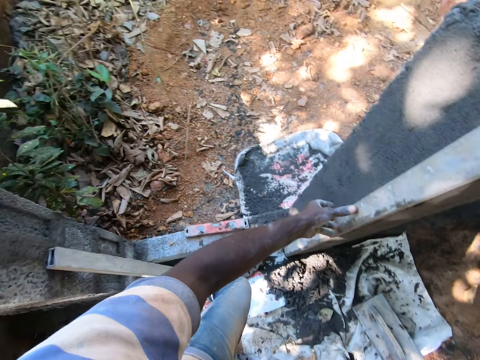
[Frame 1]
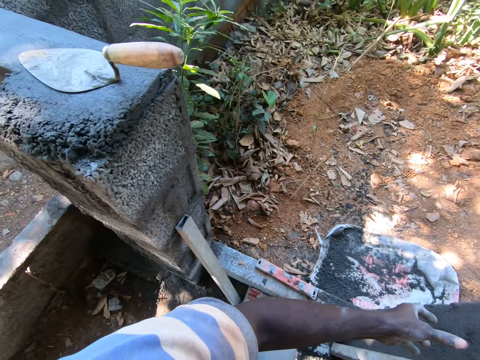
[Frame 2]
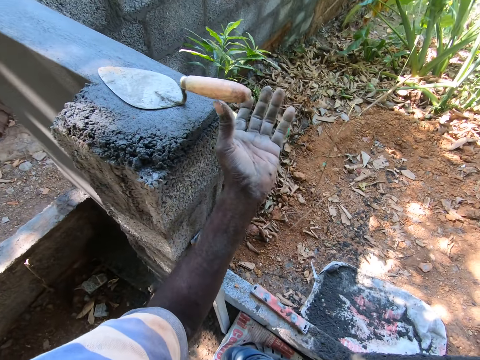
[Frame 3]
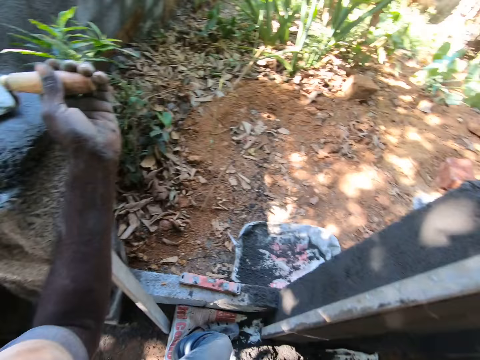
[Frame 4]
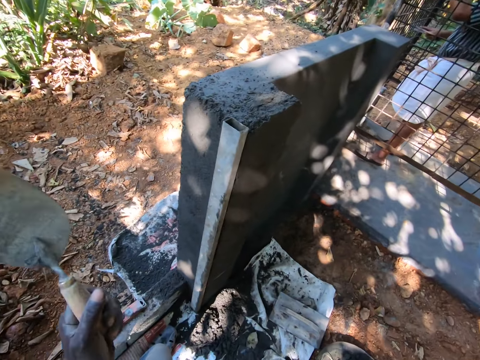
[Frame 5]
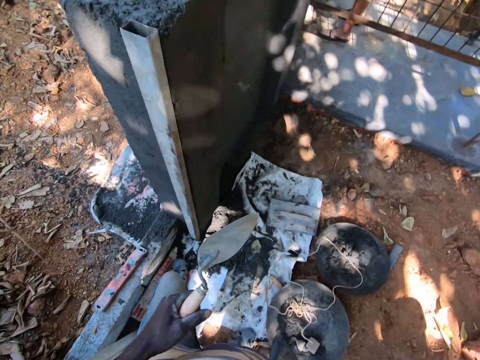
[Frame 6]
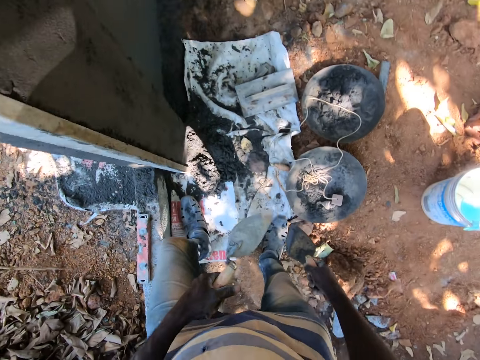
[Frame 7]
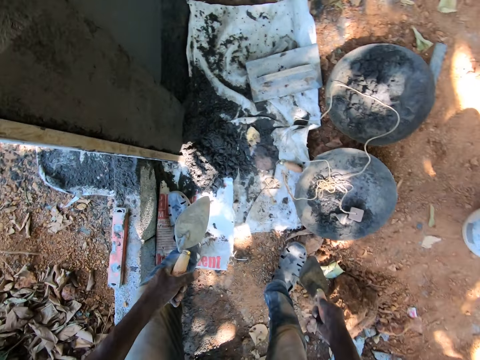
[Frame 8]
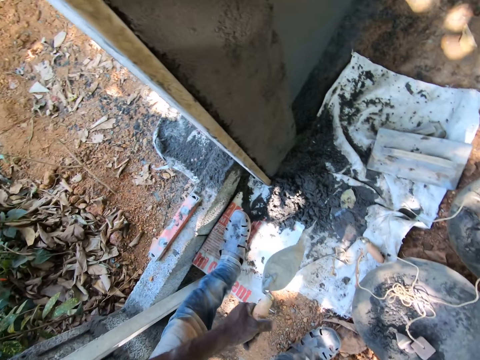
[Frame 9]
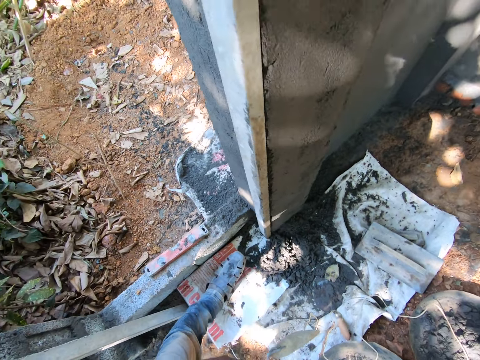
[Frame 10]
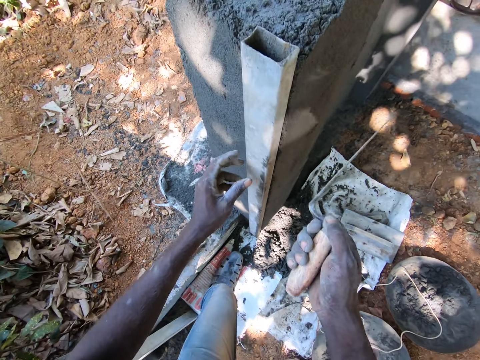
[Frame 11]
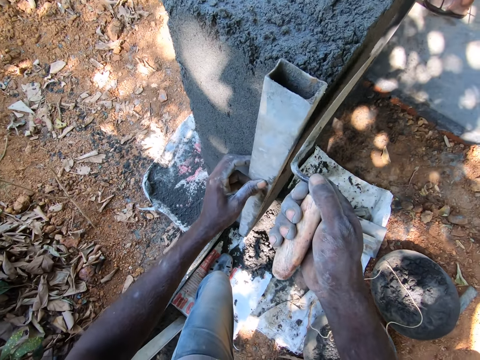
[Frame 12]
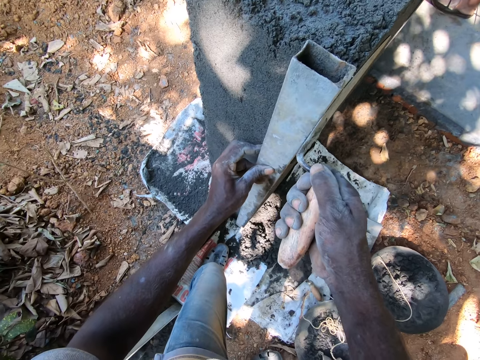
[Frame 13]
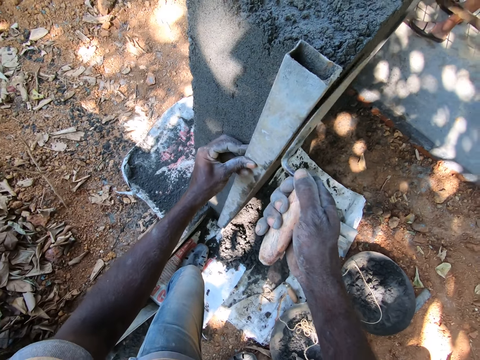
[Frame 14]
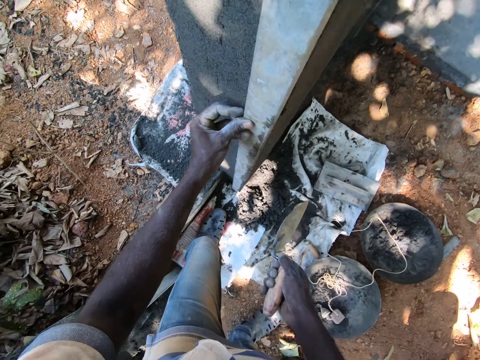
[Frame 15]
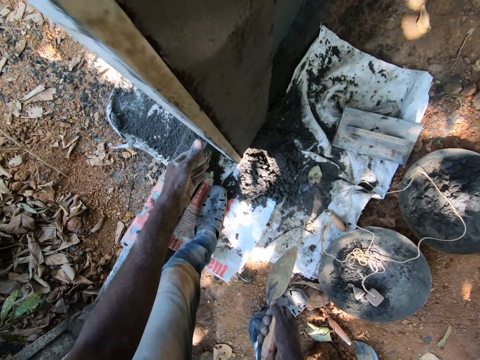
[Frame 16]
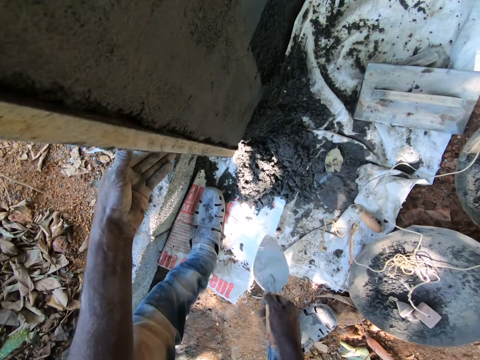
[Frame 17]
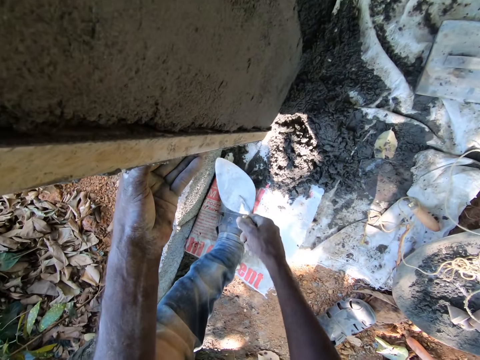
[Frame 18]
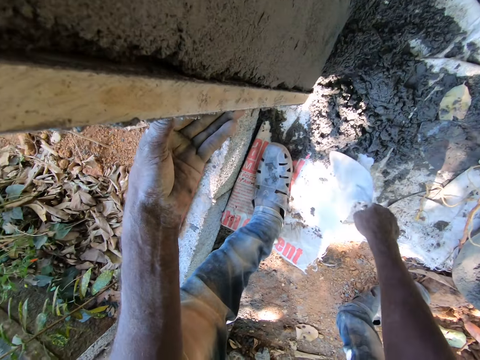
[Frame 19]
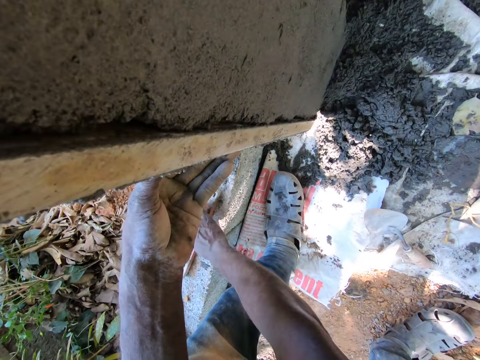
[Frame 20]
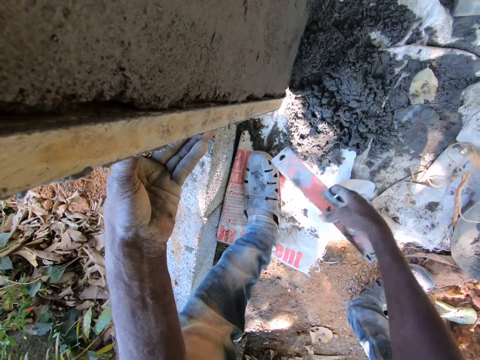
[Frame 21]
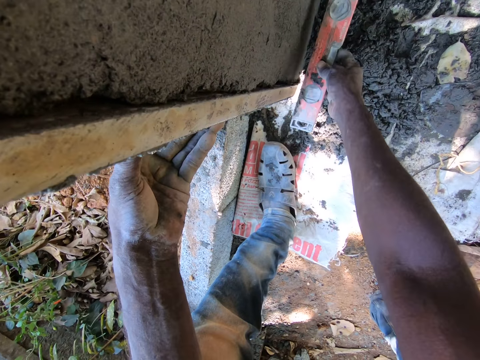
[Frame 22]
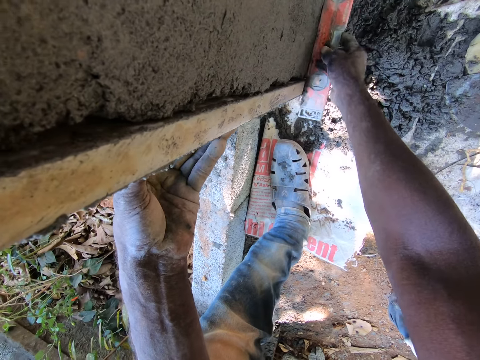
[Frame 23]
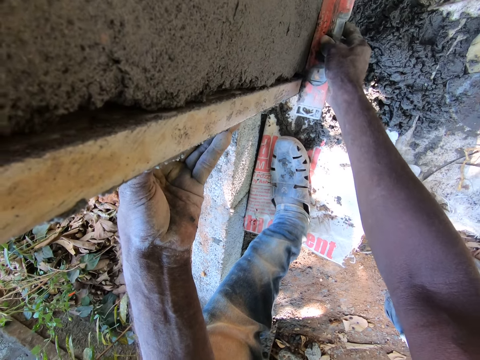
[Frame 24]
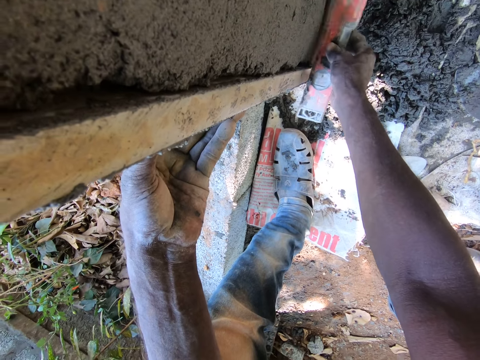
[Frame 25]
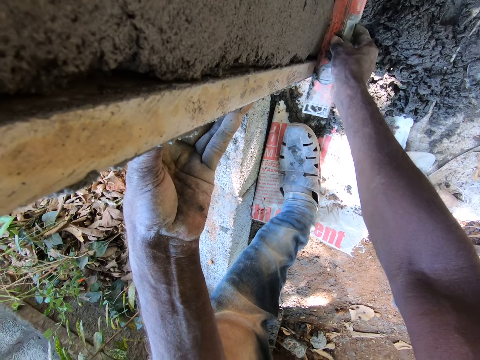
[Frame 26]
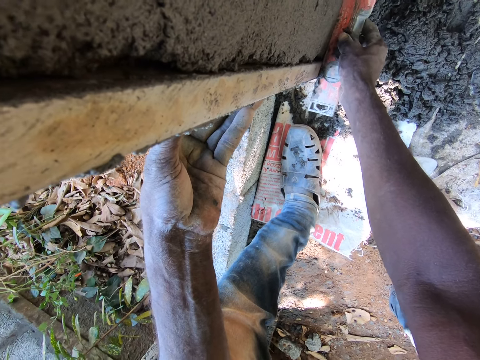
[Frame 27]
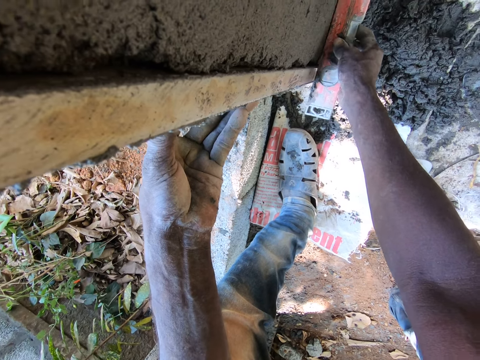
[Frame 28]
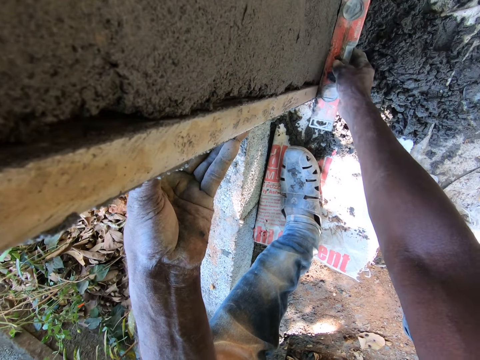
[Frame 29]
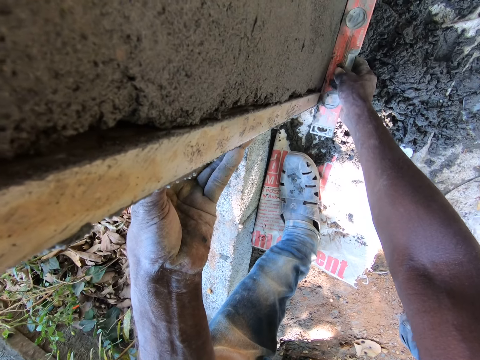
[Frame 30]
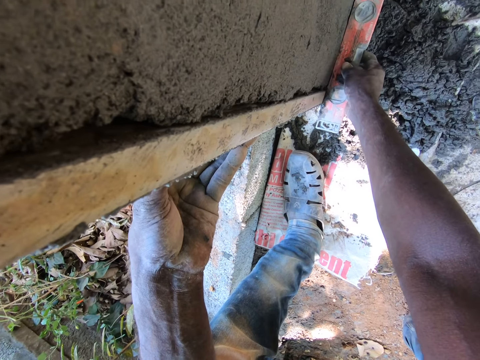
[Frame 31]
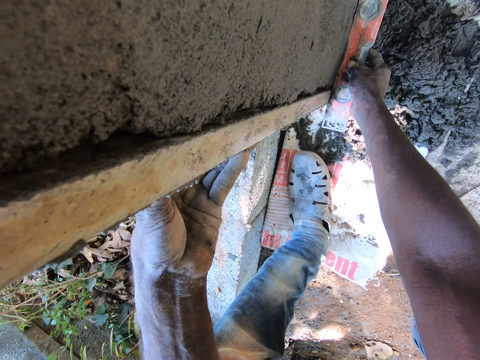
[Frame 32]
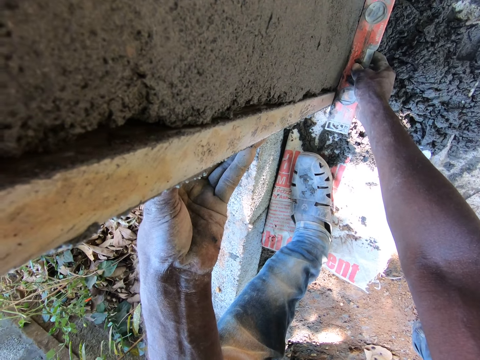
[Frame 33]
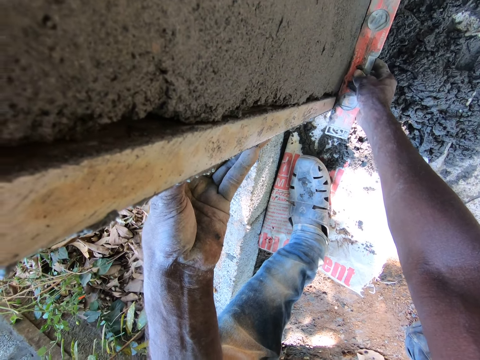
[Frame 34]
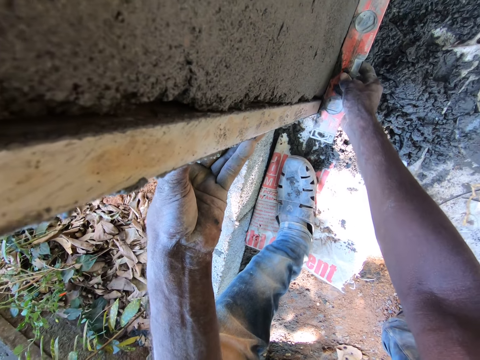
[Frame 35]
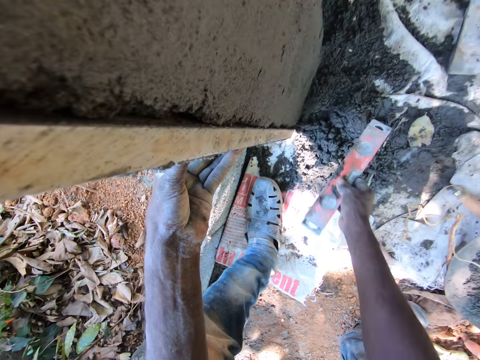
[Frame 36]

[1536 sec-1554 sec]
The camera wearer looks around. He picks a hand trowel on the wall with his left hand. He moves the hand. He drops the hand trowel in his left hand on the polythene sheet. He holds the iron rod or metal bar on the wall with his left hand. He smoothens mortar on the wall with the hand trowel in his right hand. He touches the metal bar. He moves the trowel on the wall. He hits the iron rod with the hand trowel in his right hand. He drops the hand trowel on the polythene sheet with his right hand. He picks the spirit level on the door frame with his right hand. He levels the wall with the spirit level. He hits the wall with the spirit level in his right hand. He converses with the man.

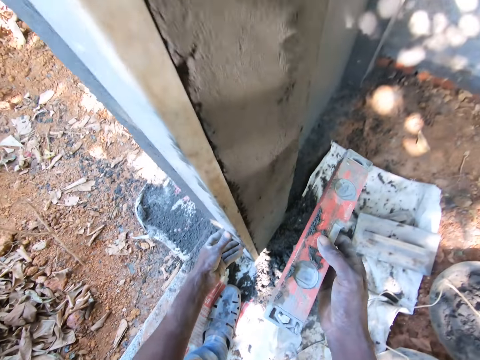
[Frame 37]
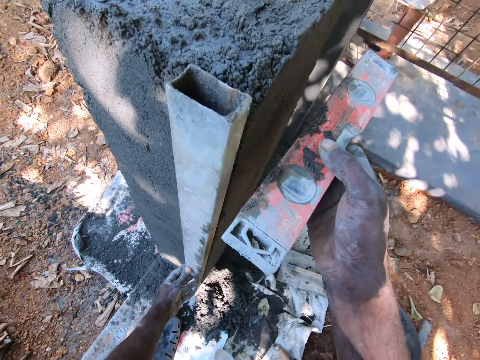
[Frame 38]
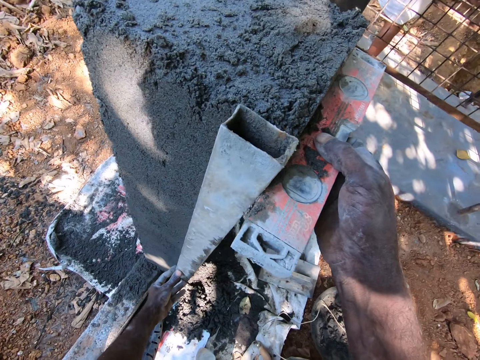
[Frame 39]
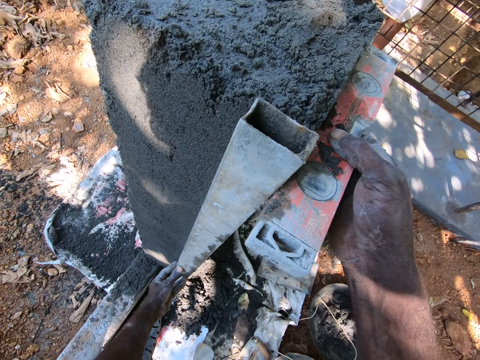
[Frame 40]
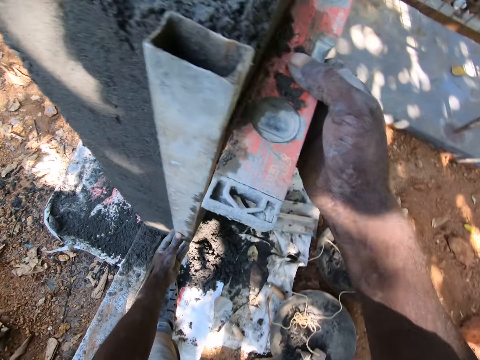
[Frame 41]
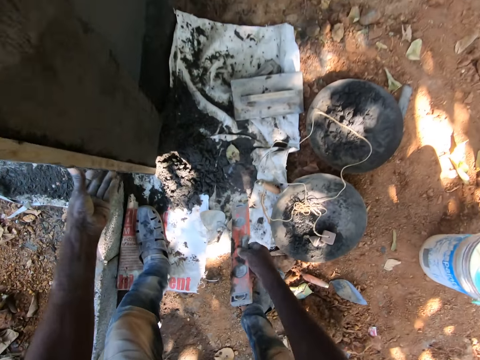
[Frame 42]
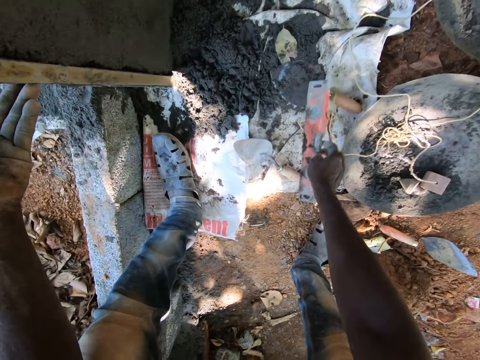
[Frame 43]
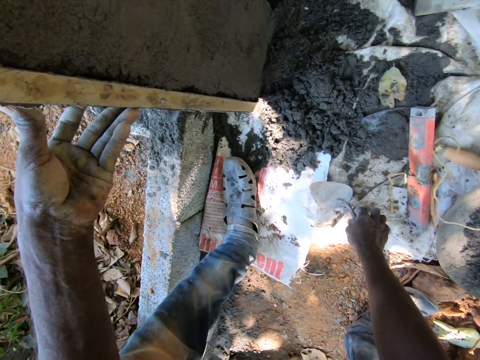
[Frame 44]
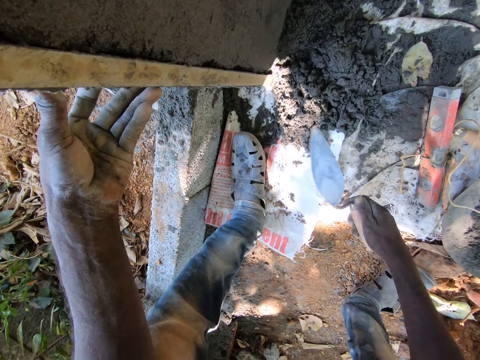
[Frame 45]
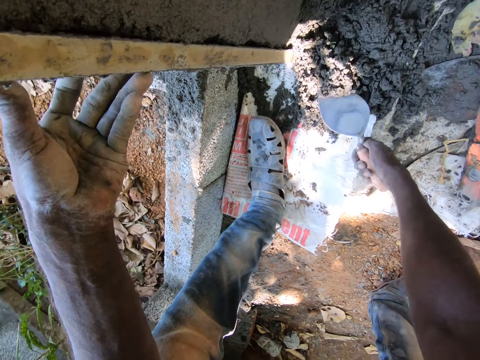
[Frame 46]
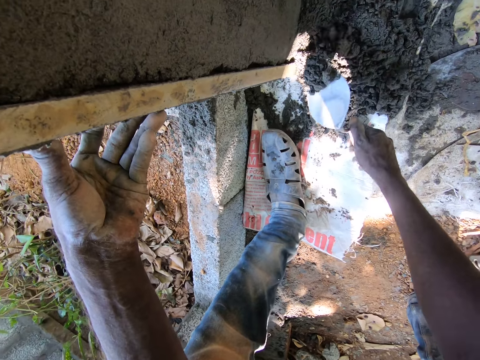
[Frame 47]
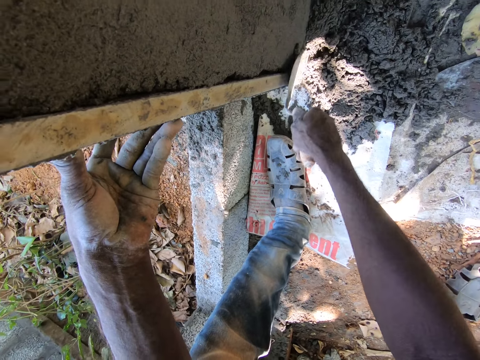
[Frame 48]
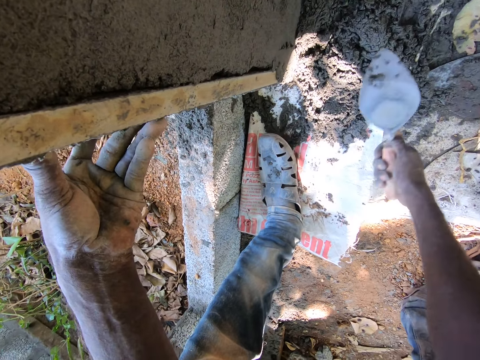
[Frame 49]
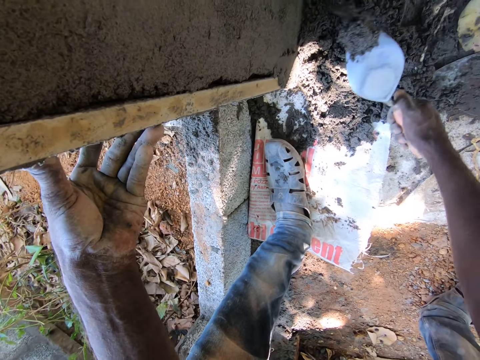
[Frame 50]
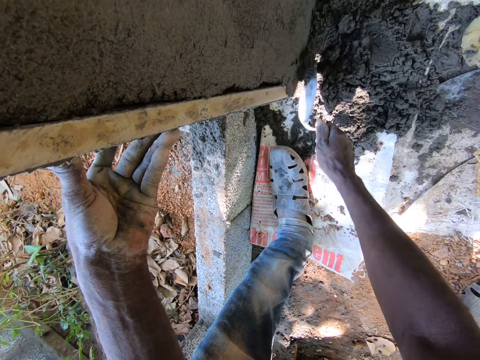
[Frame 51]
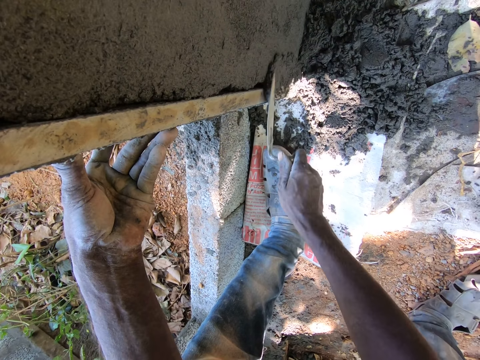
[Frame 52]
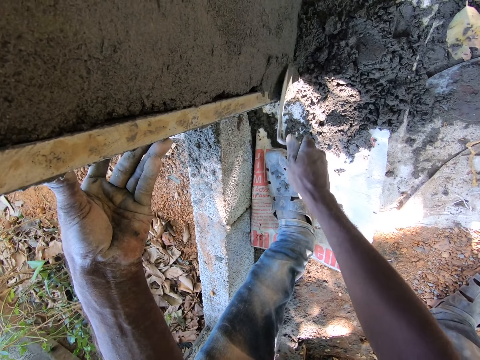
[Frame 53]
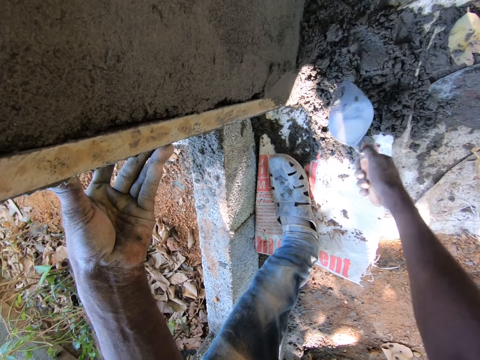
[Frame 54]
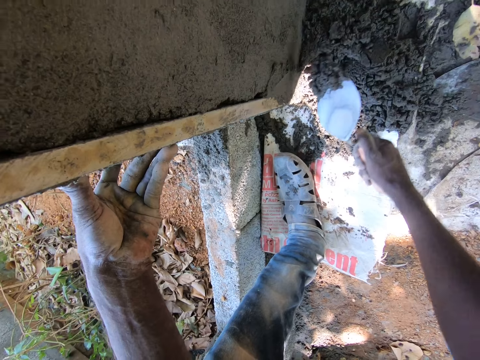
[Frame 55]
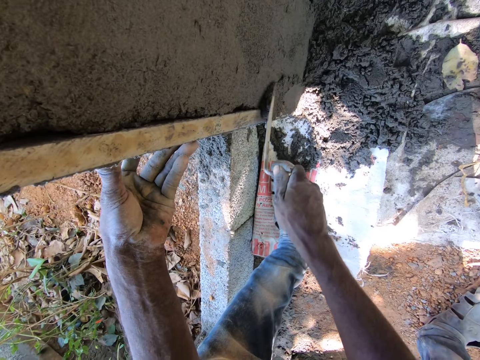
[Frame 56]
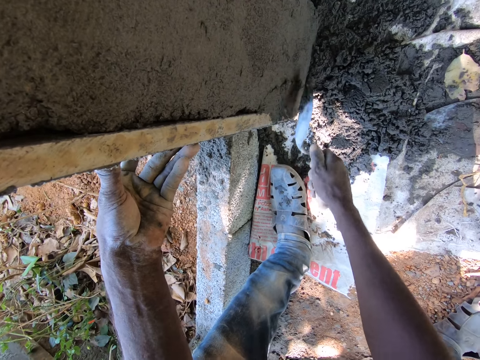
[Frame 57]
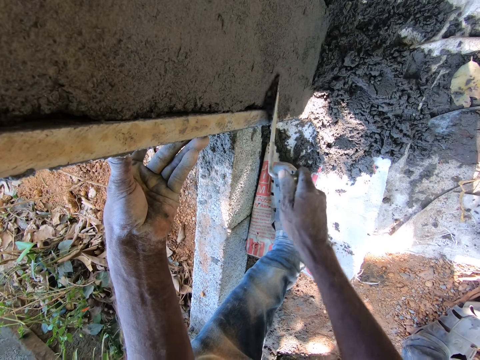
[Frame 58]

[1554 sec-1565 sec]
The camera wearer drops the spirit level on the polythene sheet with his right hand. He picks up the hand trowel from the polythene sheet with his right hand. He scoops mortar from the polythene sheet with the hand trowel in his right hand. He plasters the mortar on the wall with the hand trowel in his right hand. He scoops the mortar from the polythene sheet with the hand trowel in his right hand. He plasters the mortar on the wall with the hand trowel in his right hand. He scoops the mortar from the polythene sheet with the hand trowel in his right hand. He plasters the mortar on the wall with the hand trowel in his right hand.
